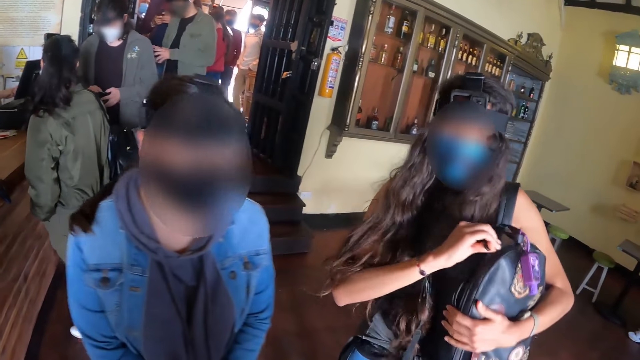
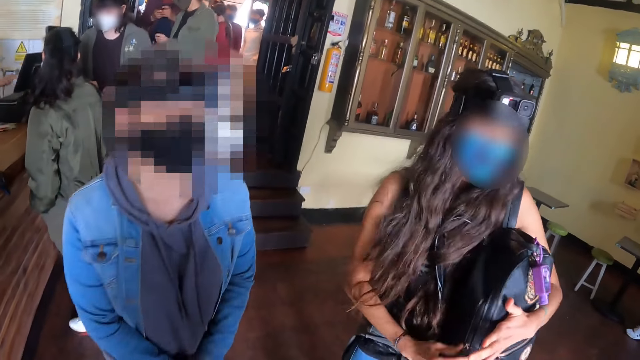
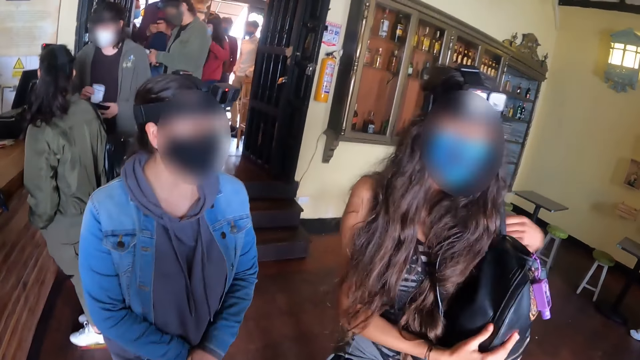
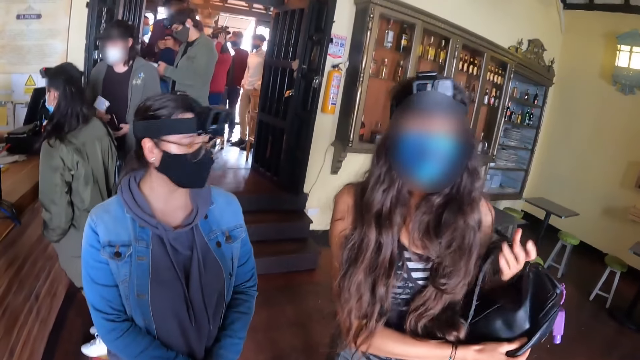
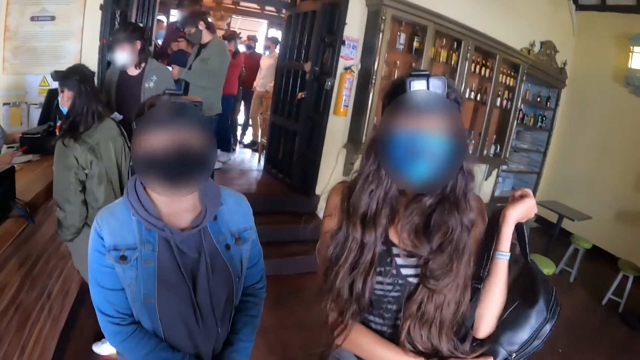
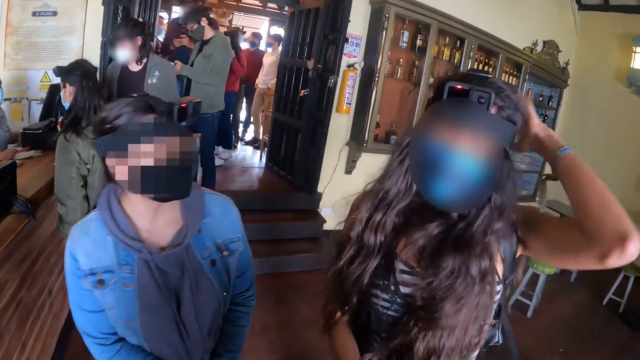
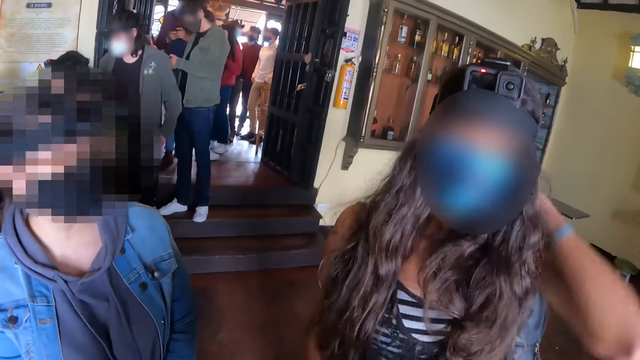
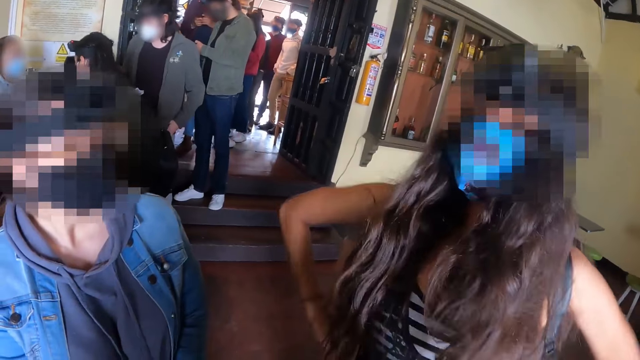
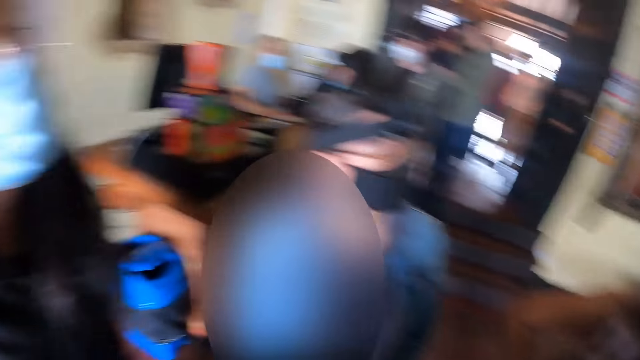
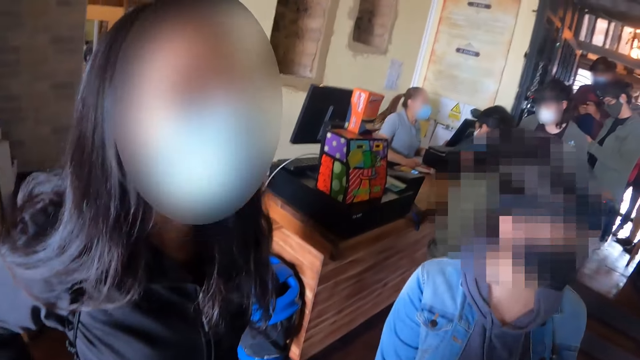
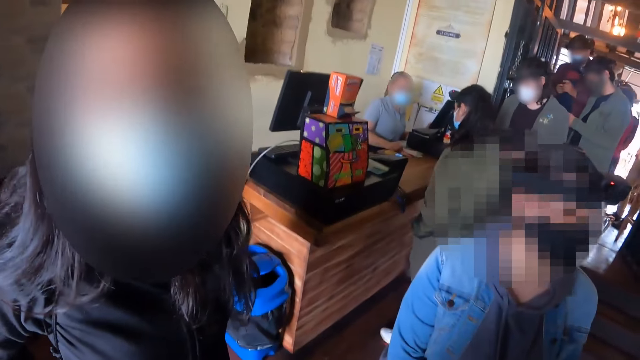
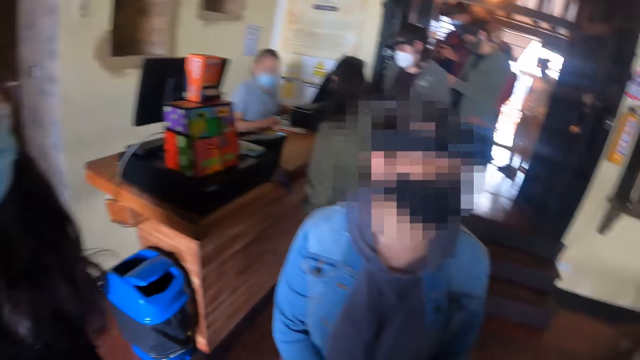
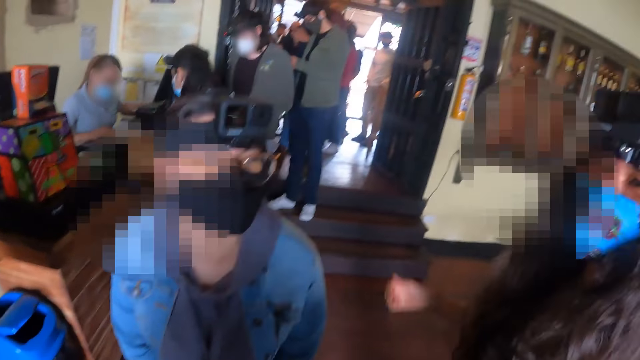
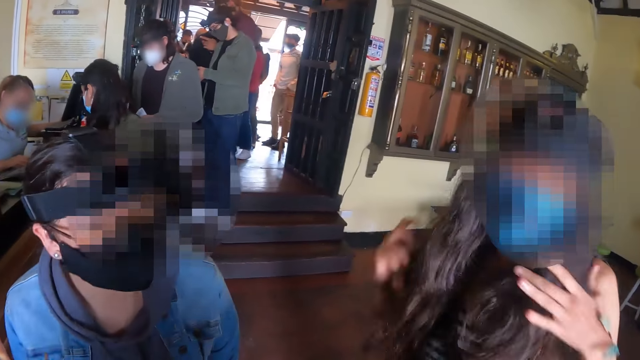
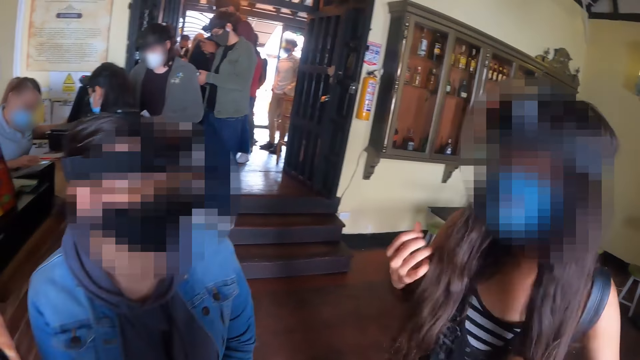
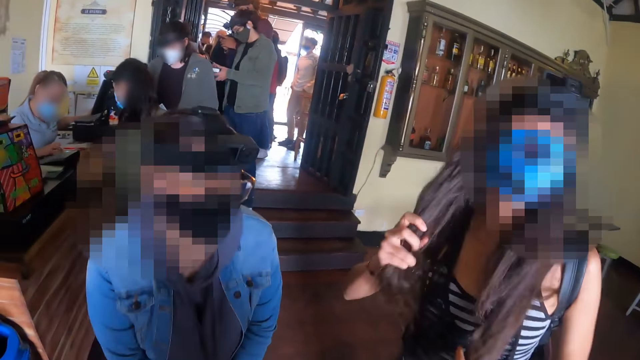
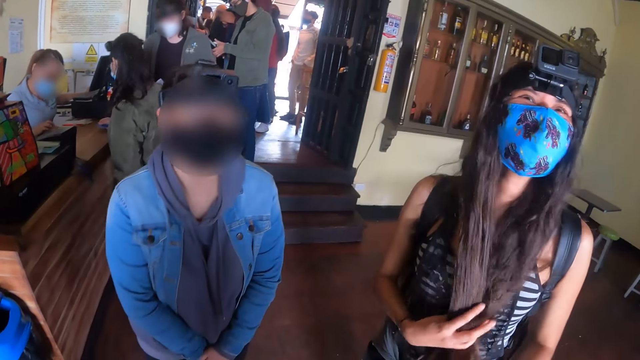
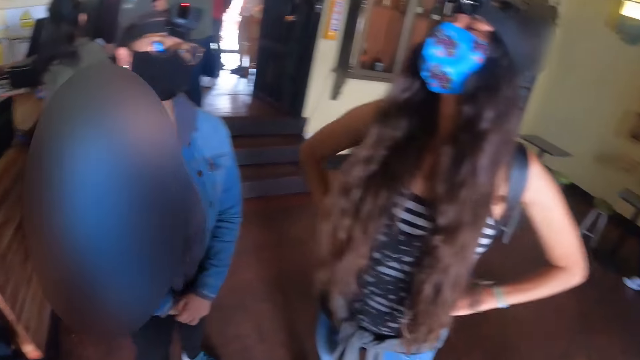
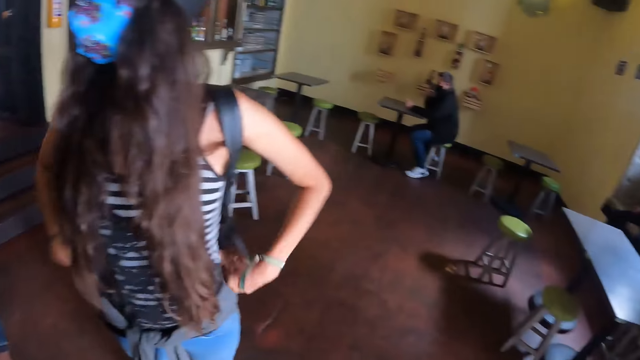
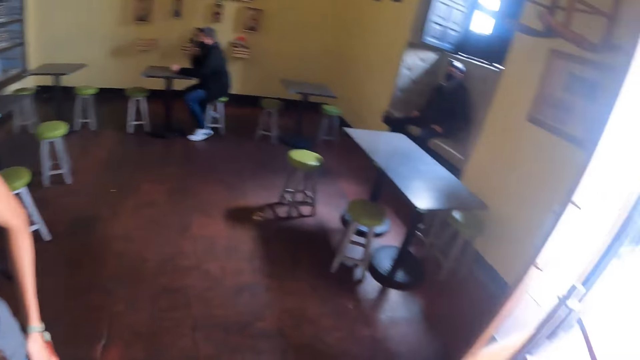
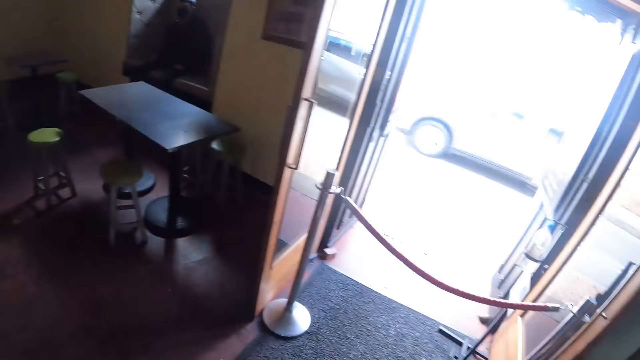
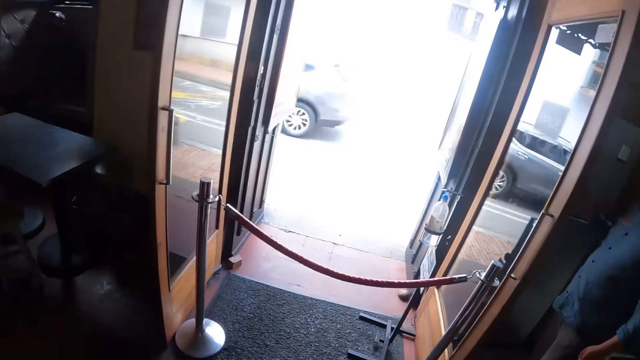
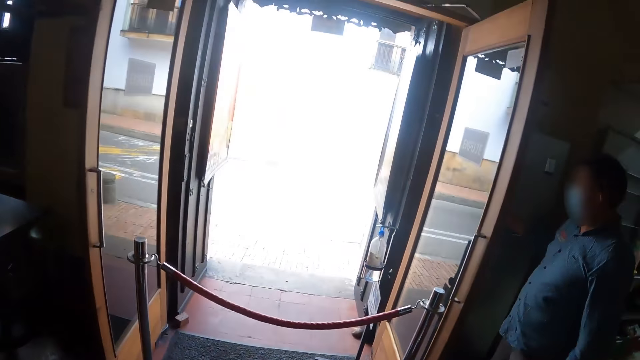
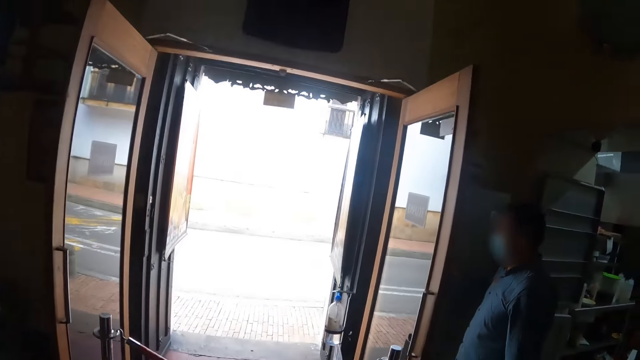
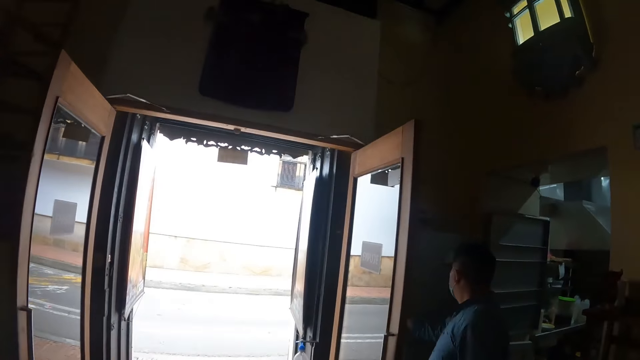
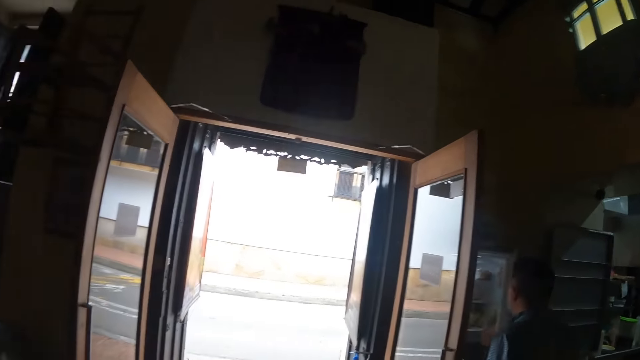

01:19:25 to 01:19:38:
A woman zips a backpack. The woman carries the backpack. The camera wearer looks at another woman. The first woman holds hair with a hand. The camera wearer looks at the entrance.

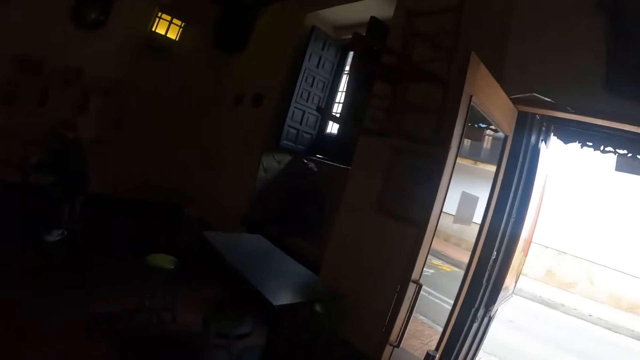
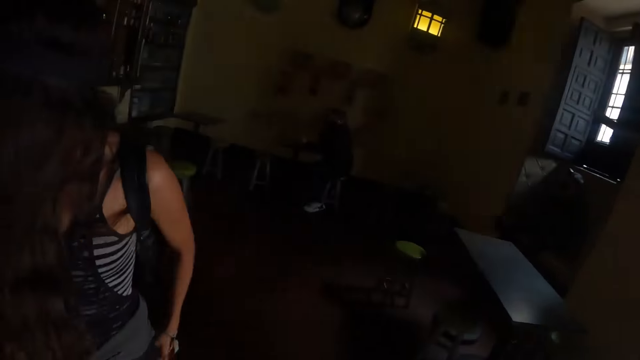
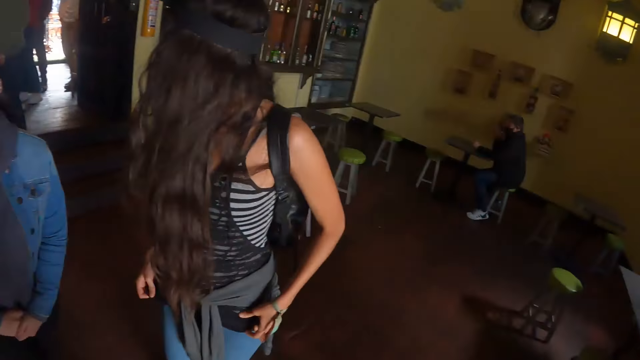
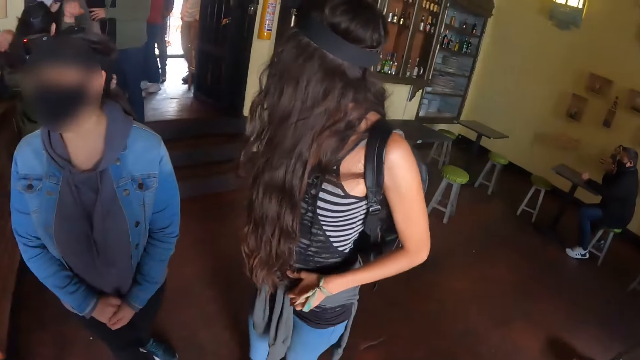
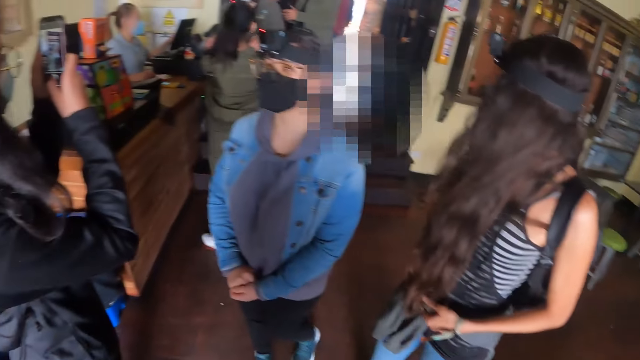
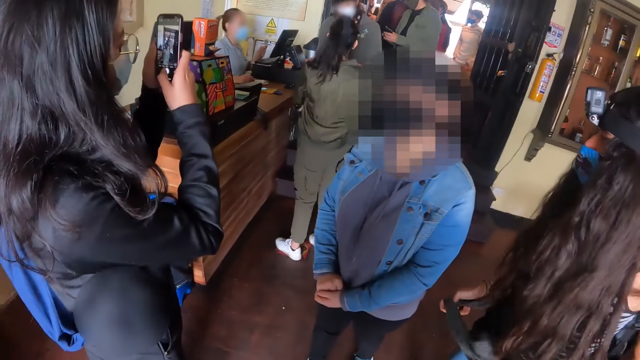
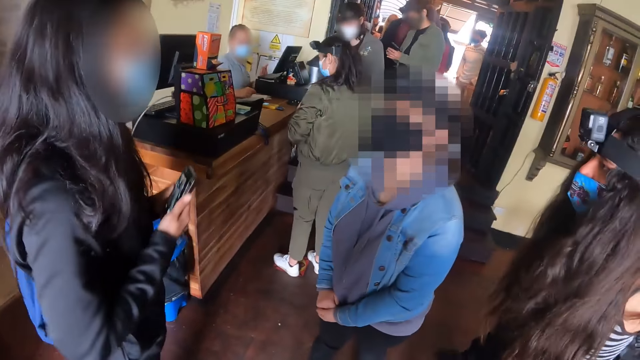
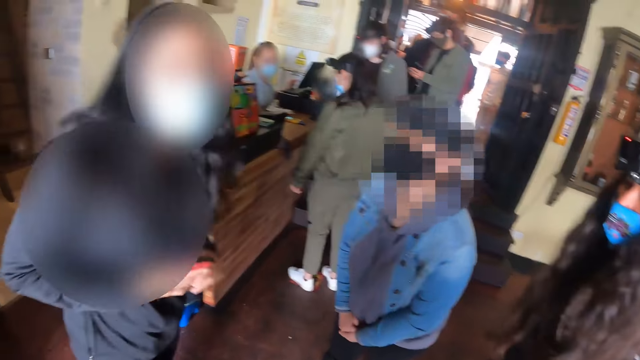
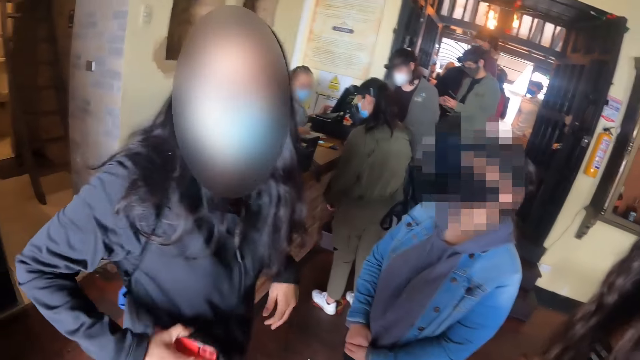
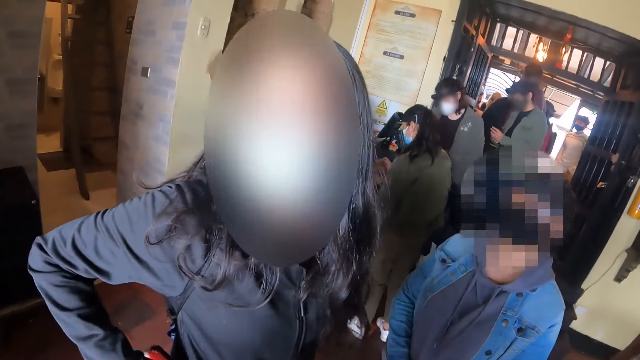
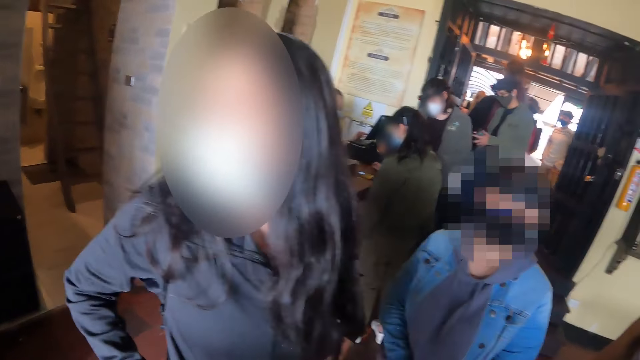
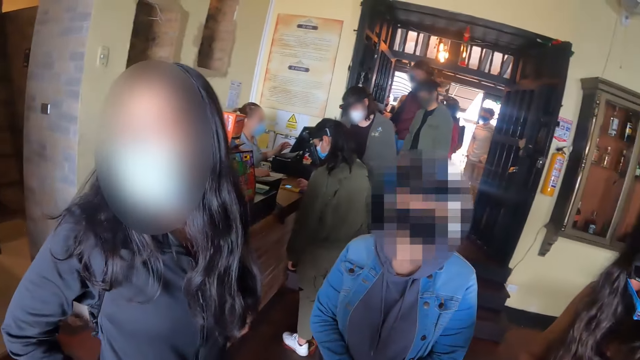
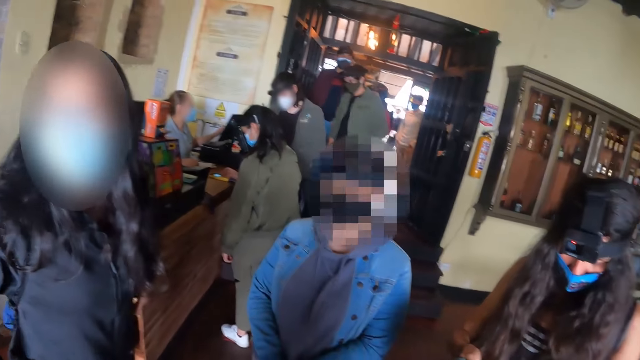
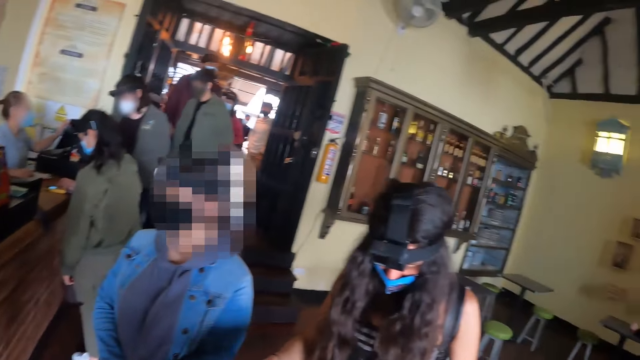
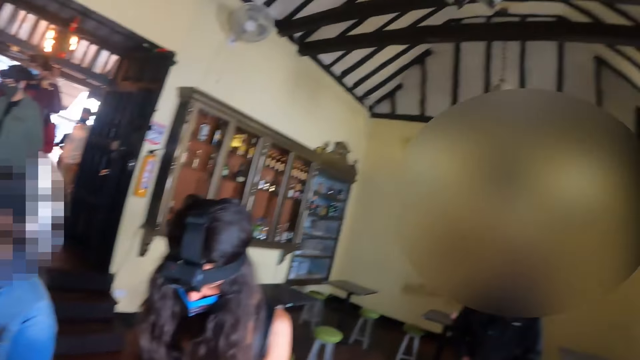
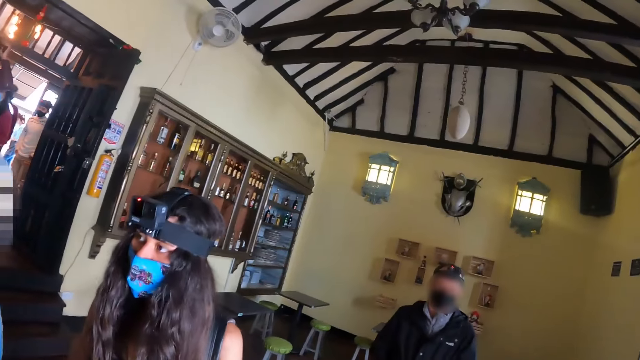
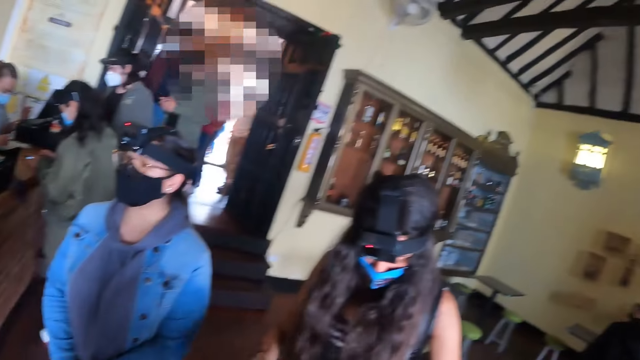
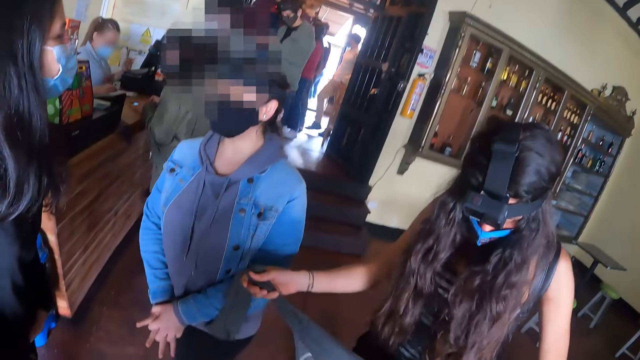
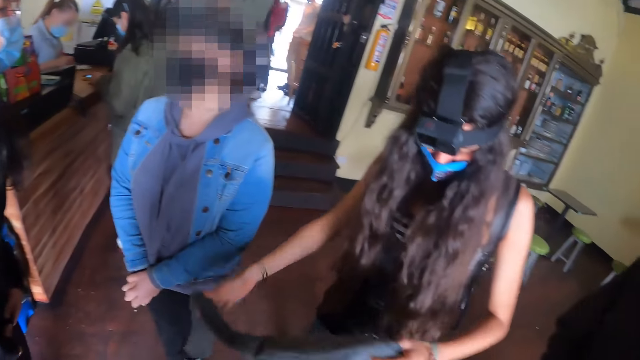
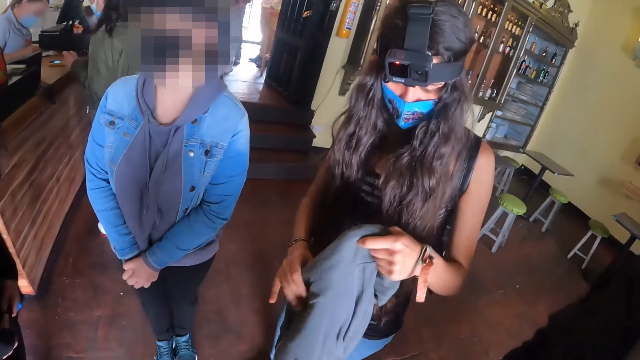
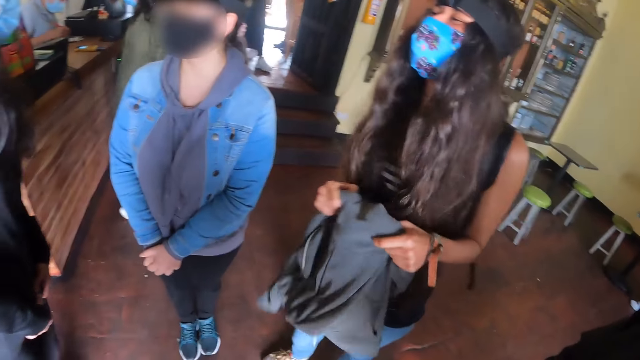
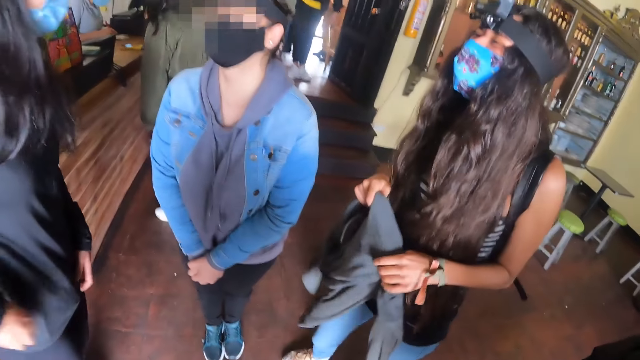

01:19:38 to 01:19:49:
The camera wearer looks at the room. A woman operates a phone. The woman puts the phone in a pocket. The camera wearer looks around the room. Another woman stretches a hoodie.
